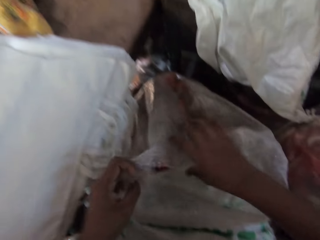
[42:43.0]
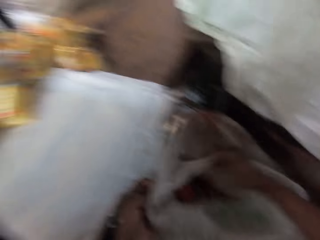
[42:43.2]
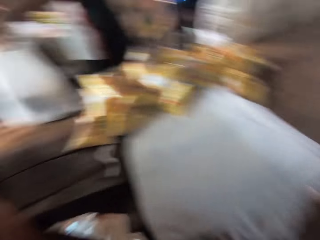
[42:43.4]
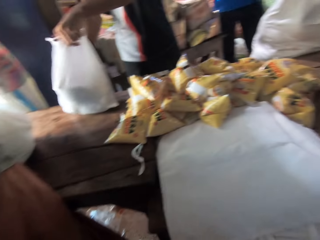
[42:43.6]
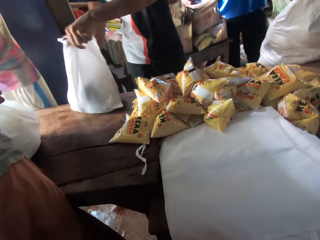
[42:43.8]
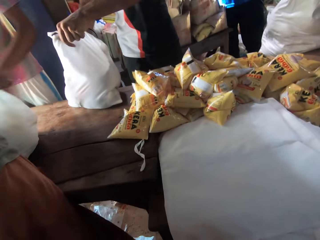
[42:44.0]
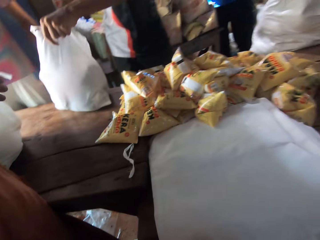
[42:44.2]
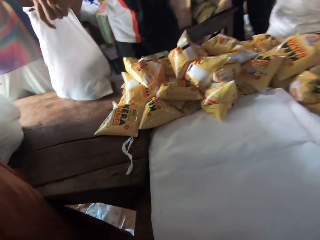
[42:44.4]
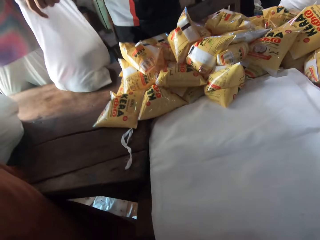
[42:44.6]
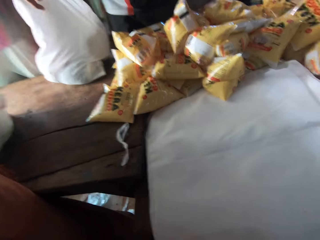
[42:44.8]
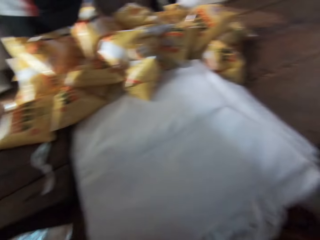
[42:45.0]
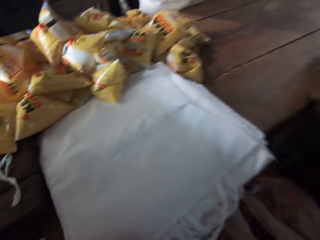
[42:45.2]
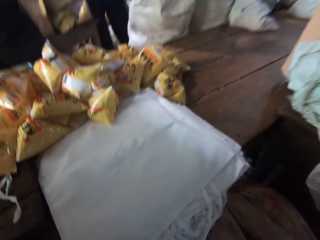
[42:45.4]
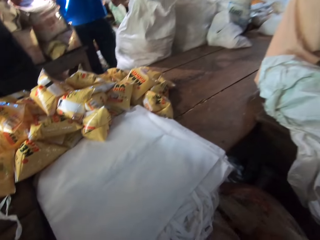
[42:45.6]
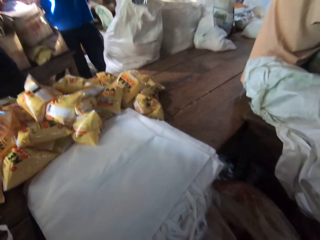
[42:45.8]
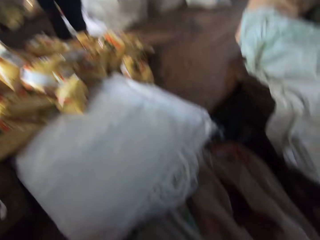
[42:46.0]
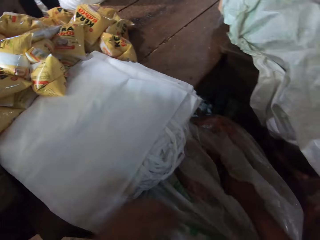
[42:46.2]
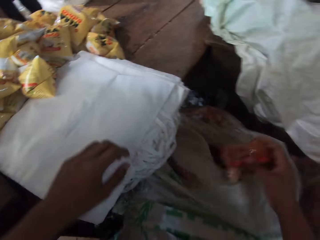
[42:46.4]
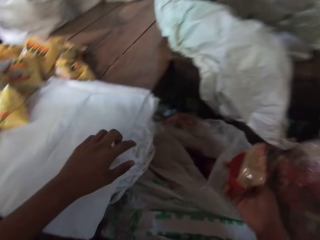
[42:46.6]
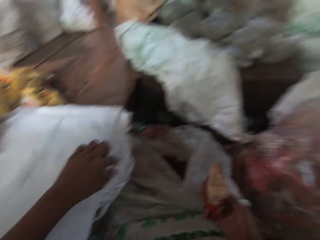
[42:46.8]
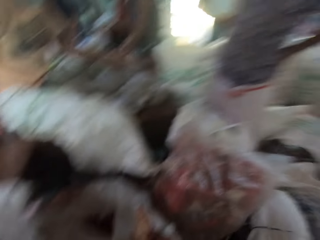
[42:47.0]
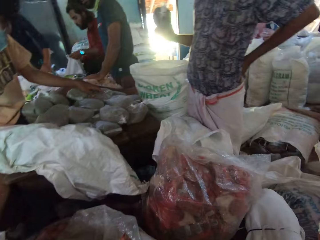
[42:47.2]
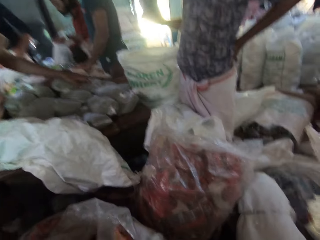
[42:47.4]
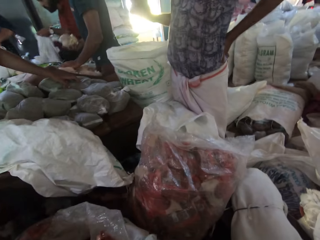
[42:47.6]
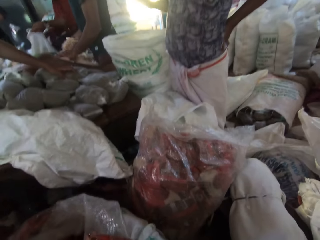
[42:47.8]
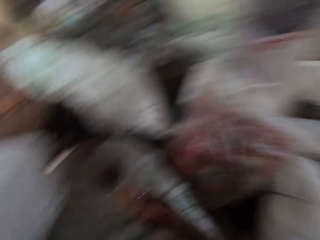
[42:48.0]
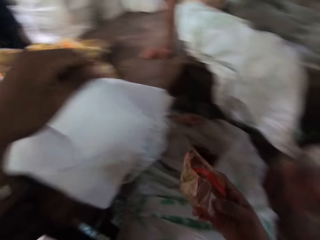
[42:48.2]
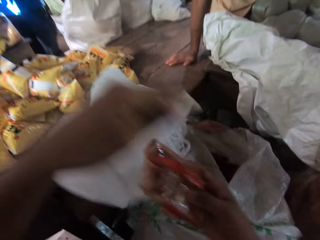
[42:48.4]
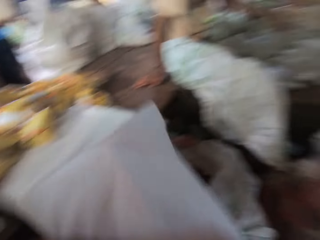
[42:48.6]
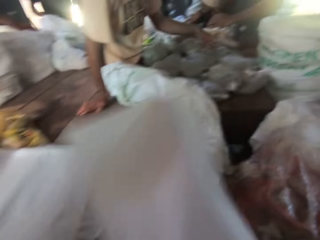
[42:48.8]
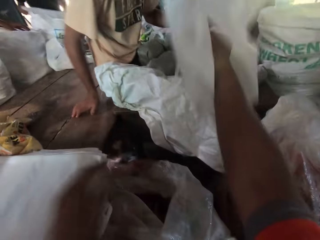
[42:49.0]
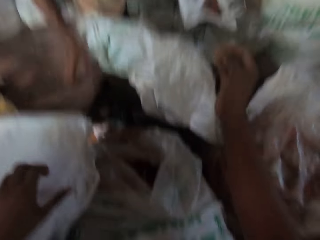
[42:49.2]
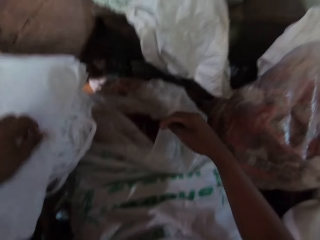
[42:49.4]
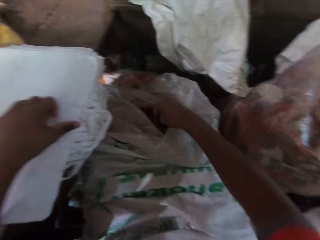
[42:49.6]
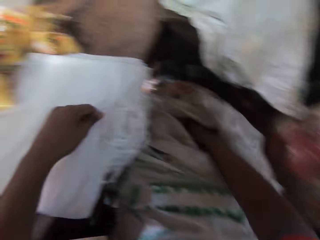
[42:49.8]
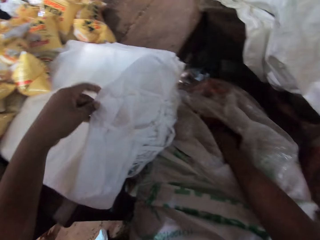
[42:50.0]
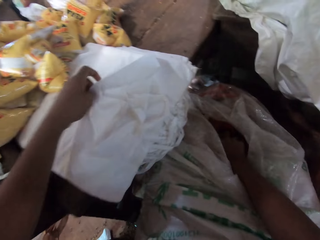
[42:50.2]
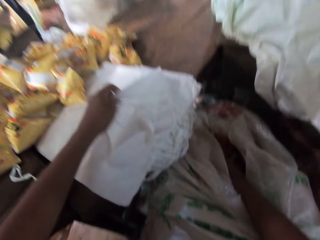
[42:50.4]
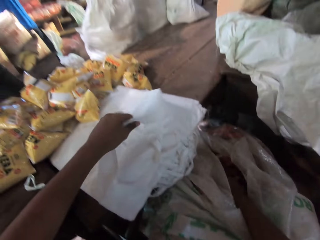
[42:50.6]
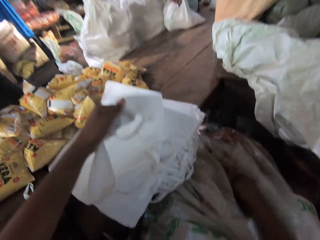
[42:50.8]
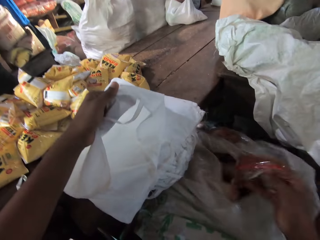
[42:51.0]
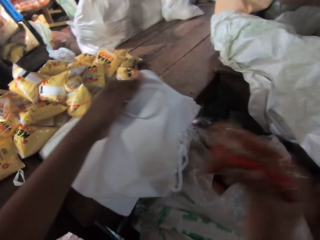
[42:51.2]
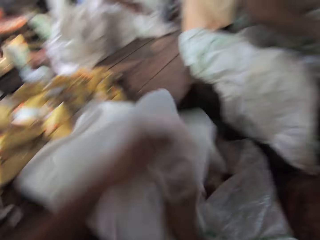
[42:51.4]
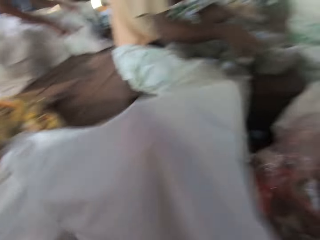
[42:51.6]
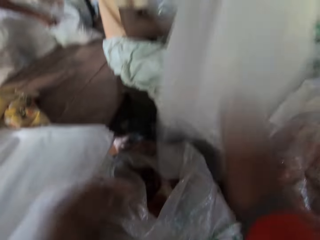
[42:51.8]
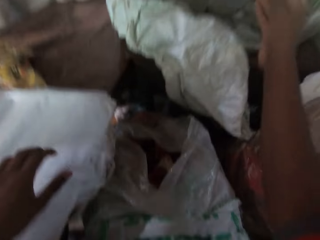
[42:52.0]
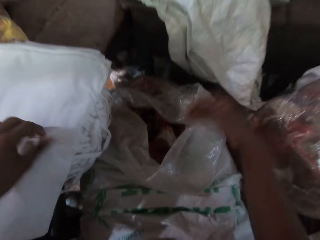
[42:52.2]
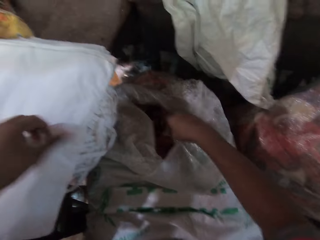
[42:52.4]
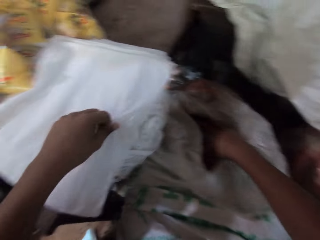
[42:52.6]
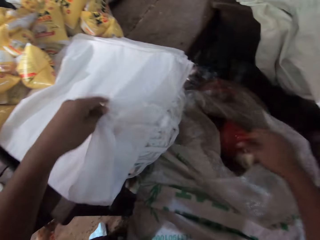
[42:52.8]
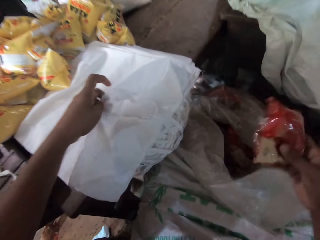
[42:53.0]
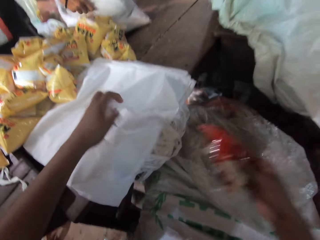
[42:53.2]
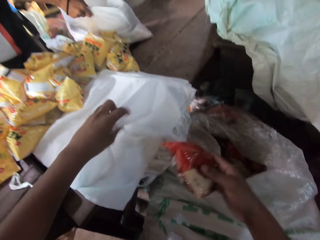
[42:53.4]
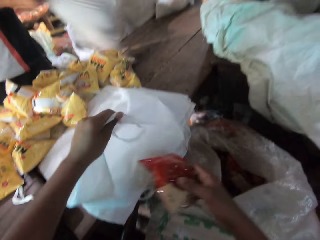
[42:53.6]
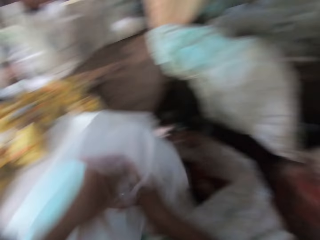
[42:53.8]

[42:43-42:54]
The man holds a packing bag in his hands on a table. The camera wearer picks a food item from the sack on the floor with his right hand. He converses with the other man. He drops the food item in his right hand into the packing bag in his left hand. He throws the packing bag in his right hand on the table. He picks a food item from the sack on the floor with his right hand. He drops the food item in his right hand into the packing bag in his left hand. He throws the packing bag in his right hand on the table. He picks a food item from the sack on the floor with his right hand.

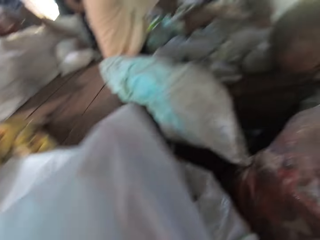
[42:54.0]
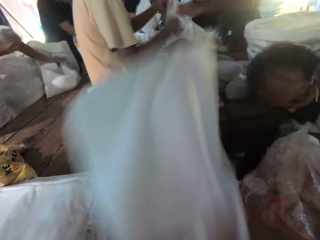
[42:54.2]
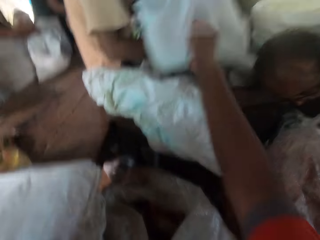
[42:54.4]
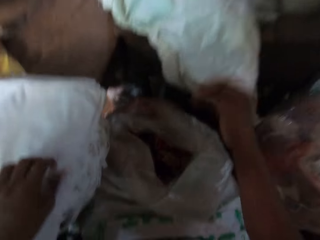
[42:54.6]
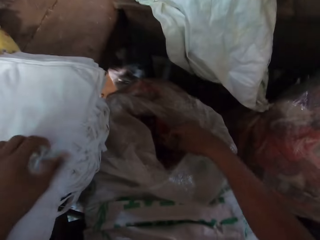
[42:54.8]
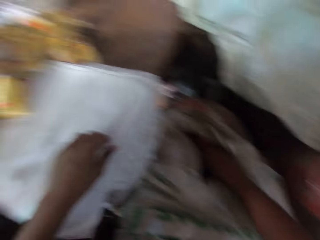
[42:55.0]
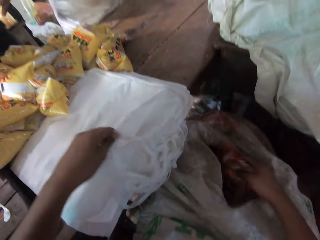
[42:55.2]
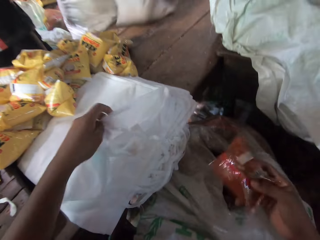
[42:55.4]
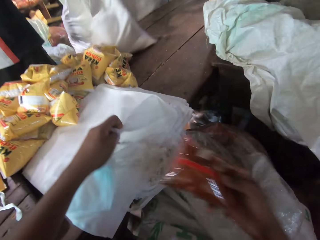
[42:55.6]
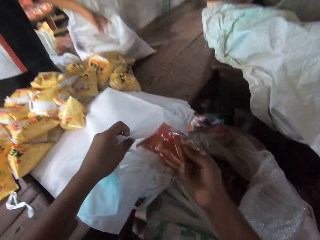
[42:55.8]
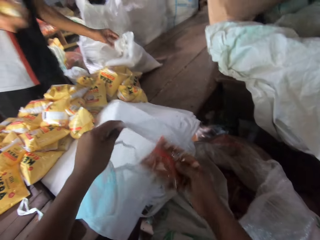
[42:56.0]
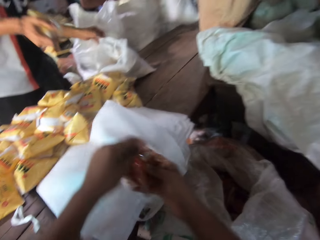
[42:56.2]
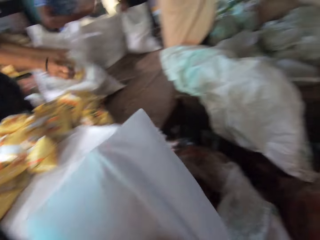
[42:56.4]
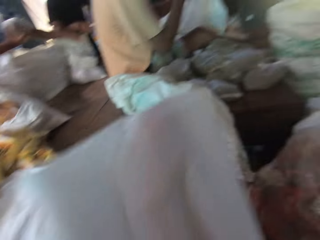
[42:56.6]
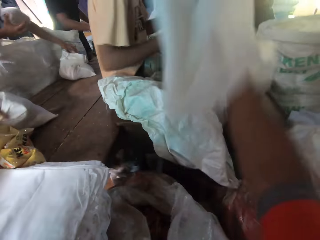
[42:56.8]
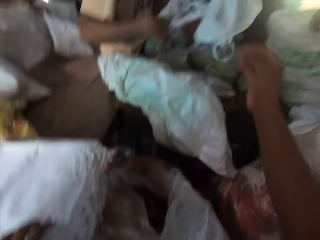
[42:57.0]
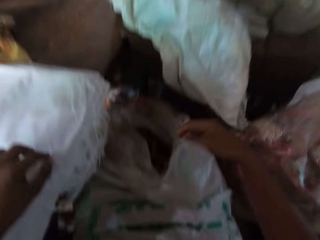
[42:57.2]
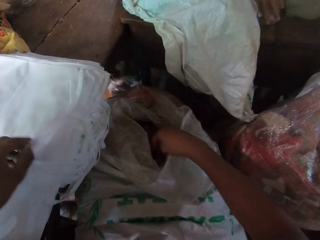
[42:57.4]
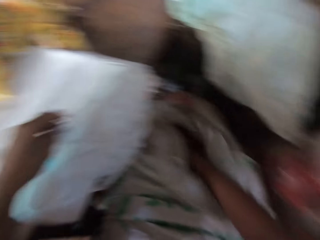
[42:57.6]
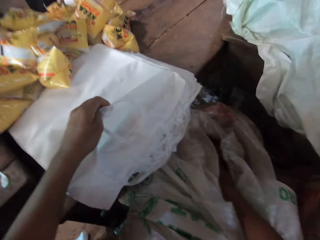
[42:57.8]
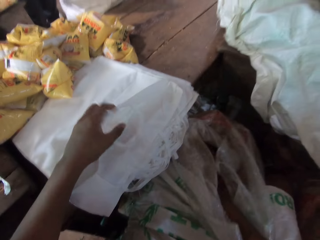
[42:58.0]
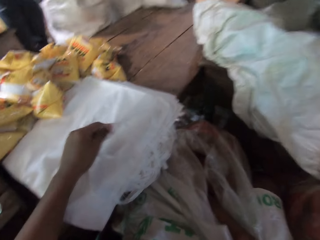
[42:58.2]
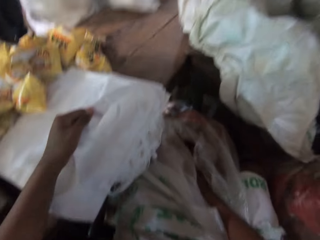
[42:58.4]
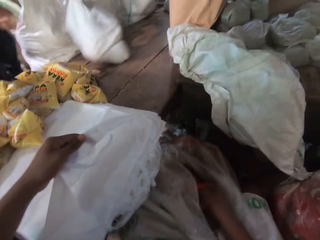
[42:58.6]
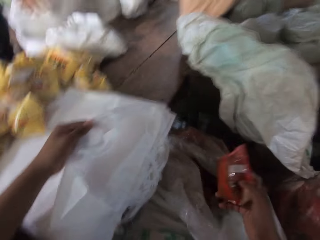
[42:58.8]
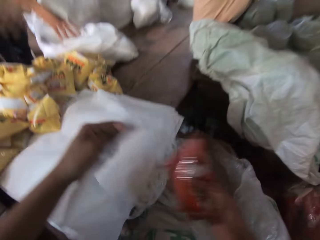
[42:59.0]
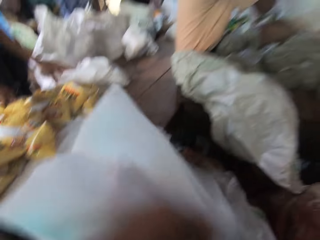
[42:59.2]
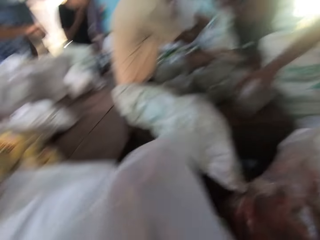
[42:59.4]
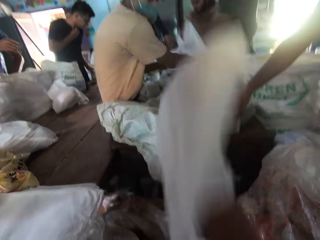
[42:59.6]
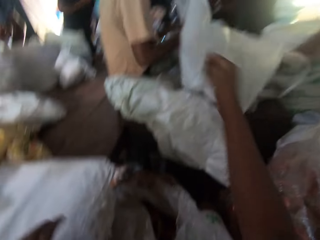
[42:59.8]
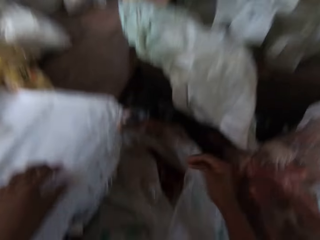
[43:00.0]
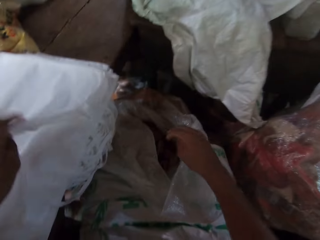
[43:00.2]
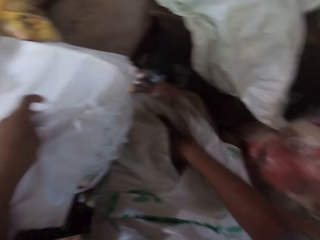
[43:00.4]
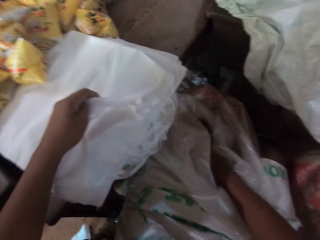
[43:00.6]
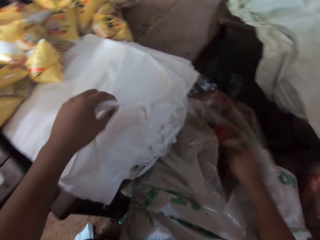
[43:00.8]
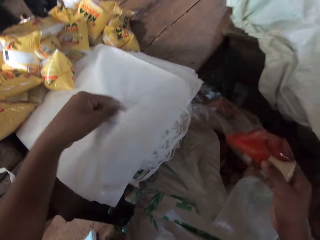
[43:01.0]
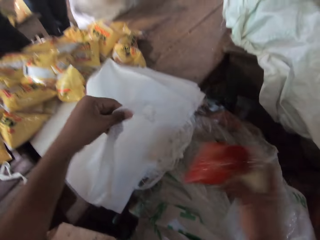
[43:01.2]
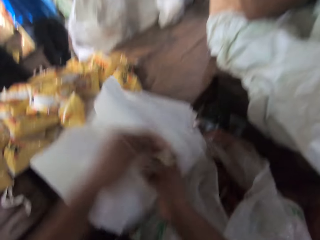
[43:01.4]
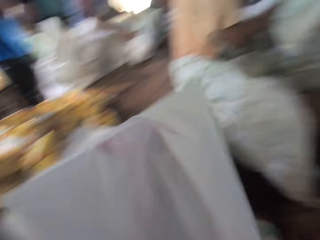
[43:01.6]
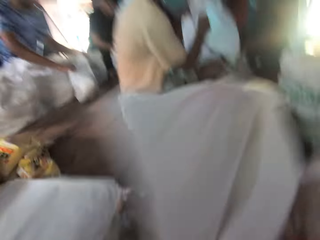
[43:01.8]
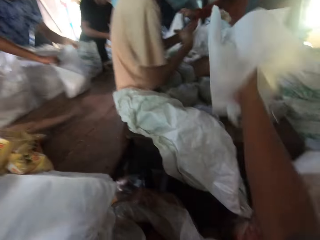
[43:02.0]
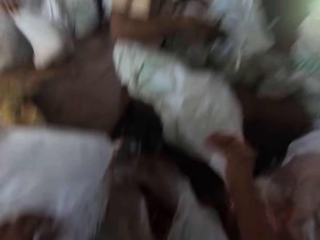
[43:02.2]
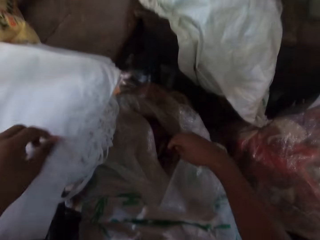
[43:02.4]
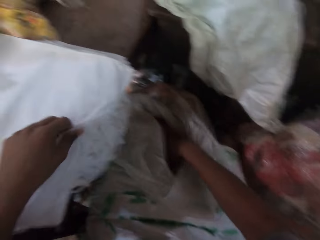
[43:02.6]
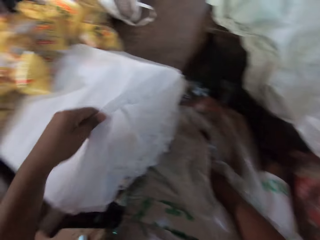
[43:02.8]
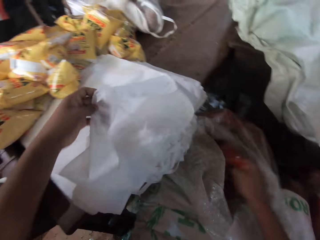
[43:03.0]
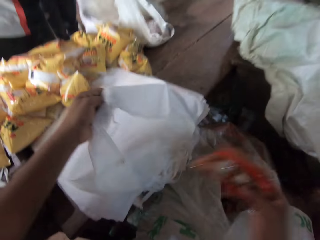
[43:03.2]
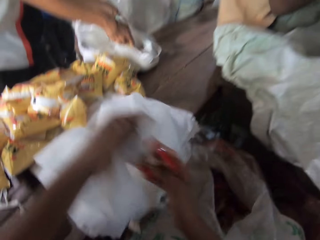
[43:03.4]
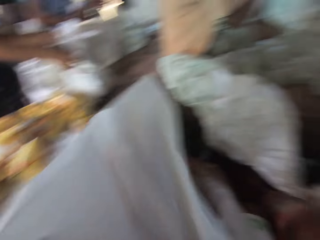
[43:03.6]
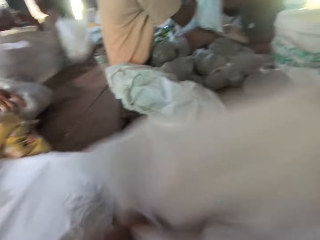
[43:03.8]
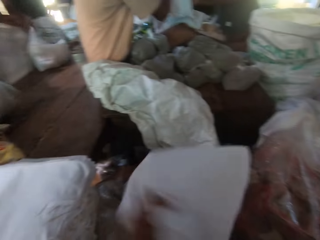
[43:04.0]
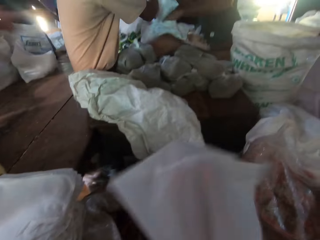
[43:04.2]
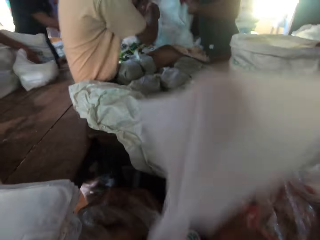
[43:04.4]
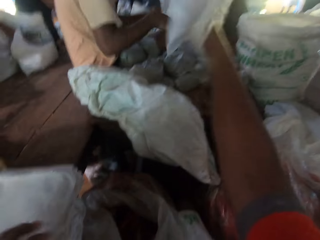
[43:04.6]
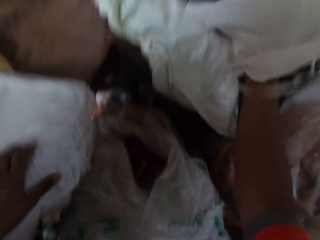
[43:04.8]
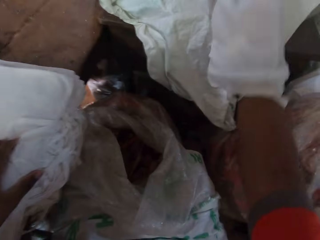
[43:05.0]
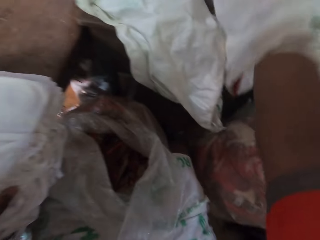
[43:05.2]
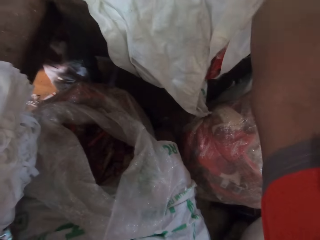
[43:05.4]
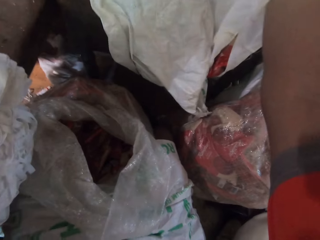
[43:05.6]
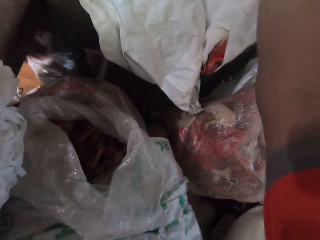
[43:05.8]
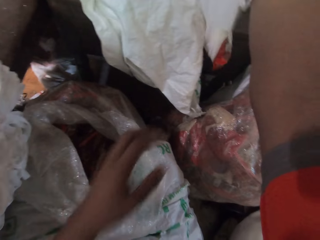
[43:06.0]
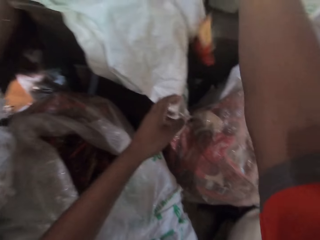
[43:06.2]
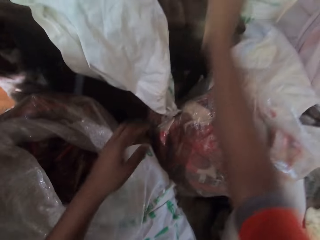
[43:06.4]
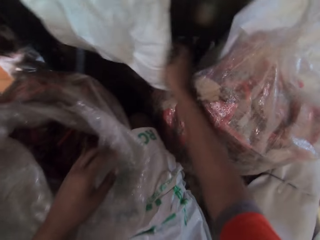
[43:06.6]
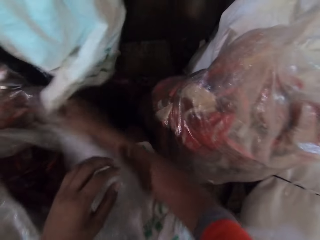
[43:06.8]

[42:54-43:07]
The camera wearer drops the food item with his right hand into the packing bag in his left hand. The man moves the packaging bag on the table with his hands. The camera wearer throws the packing bag in his right hand on the table. He picks a food item from the sack on the floor with his right hand. He drops the food item with his right hand into the packing bag in his left hand. The man puts a sachet of oil in his right hand into the packing bag on the table. The camera wearer throws the packing bag in his right hand on the table. He picks a food item from the sack on the floor with his right hand. He drops the food item with his right hand into the packing bag in his left hand. He throws the packing bag in his right hand on the table. He picks a food item from the sack on the floor with his right hand. He drops the food item with his right hand into the packing bag in his left hand. He throws the packing bag in his right hand on the table. He picks a food item from the sack on the floor with his right hand. He drops the food item with his right hand into the packing bag in his left hand. The man moves the packaging bag on the table with his hands. The camera wearer throws the packing bag in his right hand on the table.
